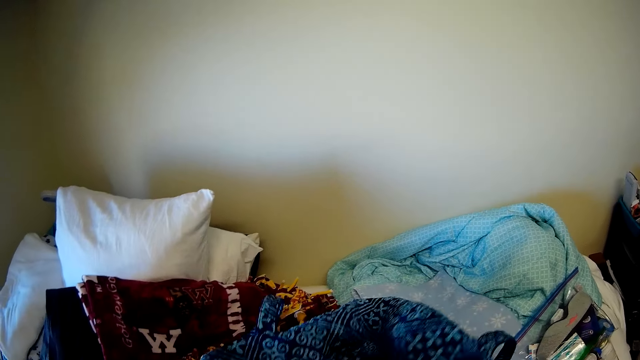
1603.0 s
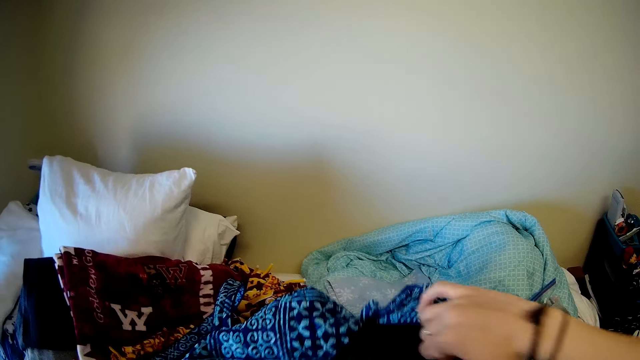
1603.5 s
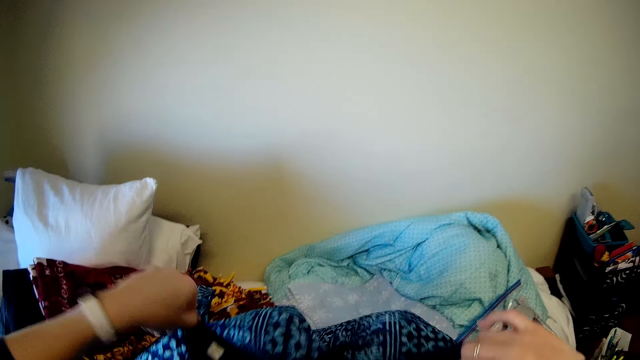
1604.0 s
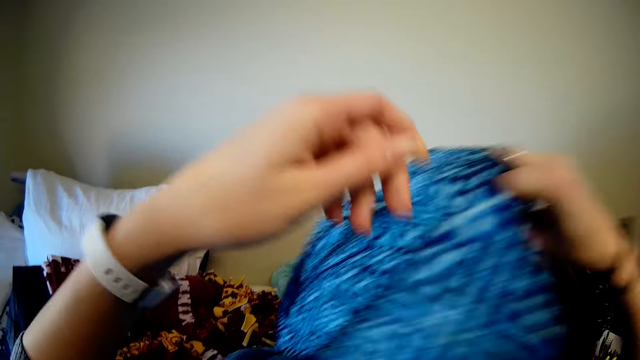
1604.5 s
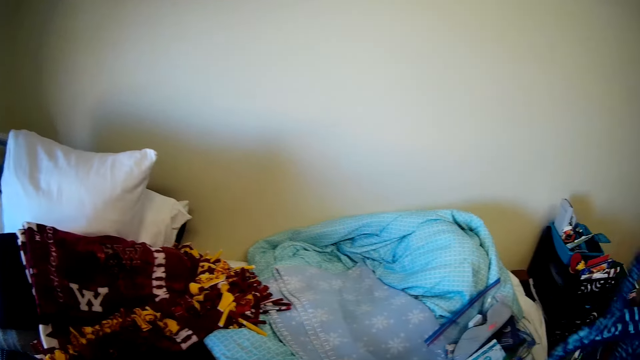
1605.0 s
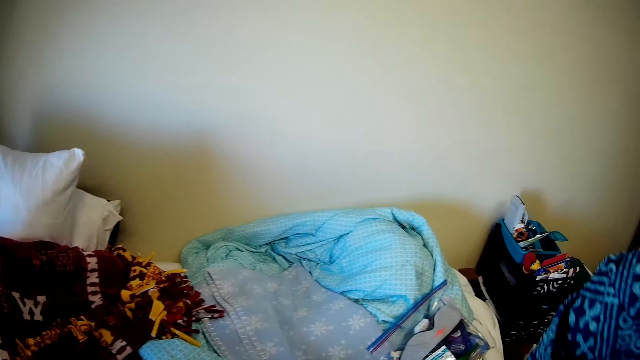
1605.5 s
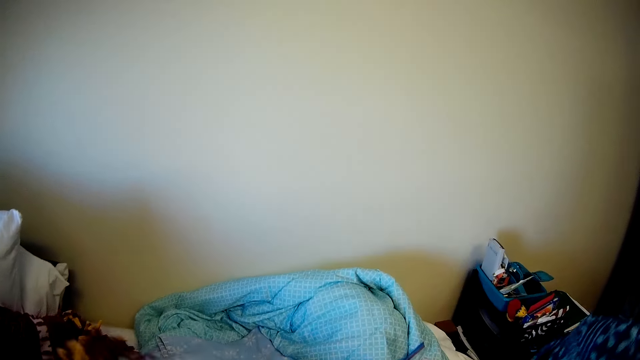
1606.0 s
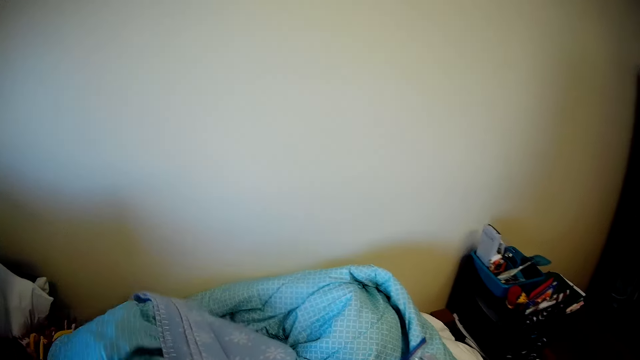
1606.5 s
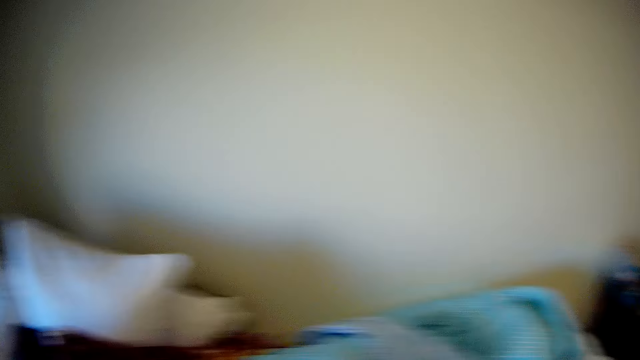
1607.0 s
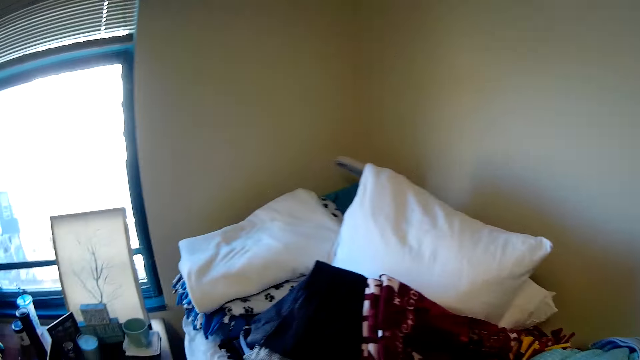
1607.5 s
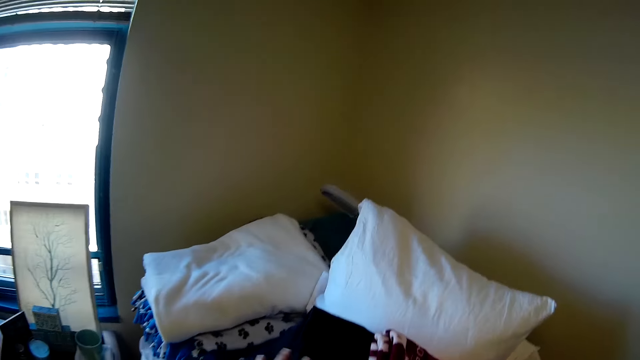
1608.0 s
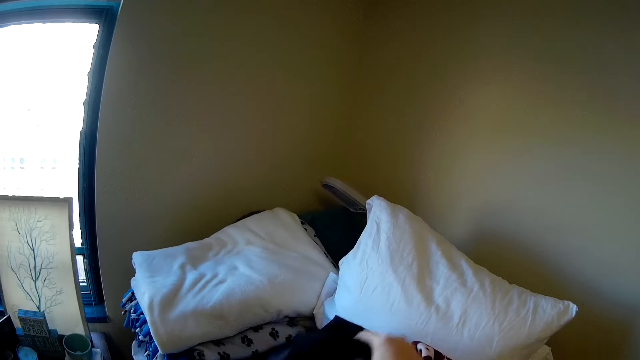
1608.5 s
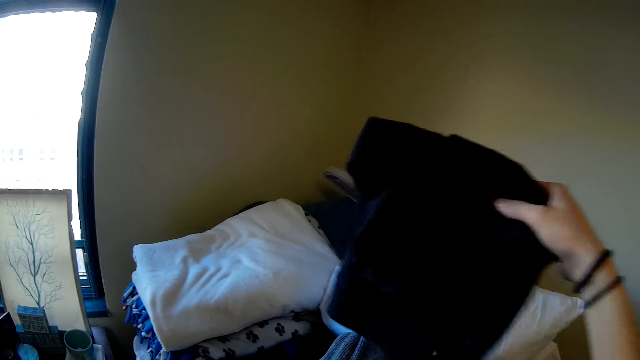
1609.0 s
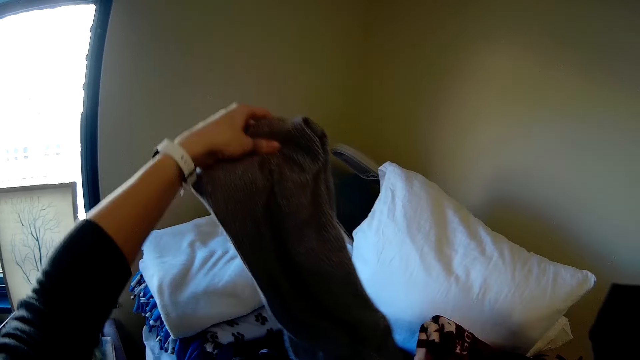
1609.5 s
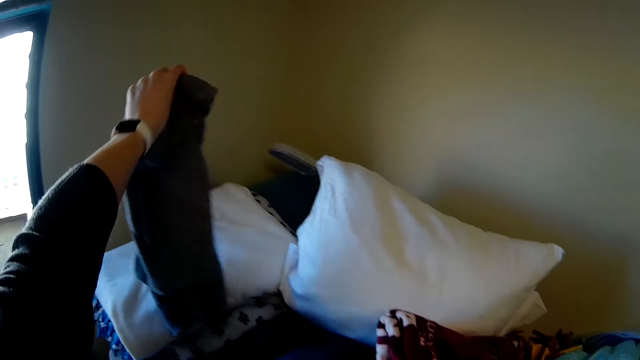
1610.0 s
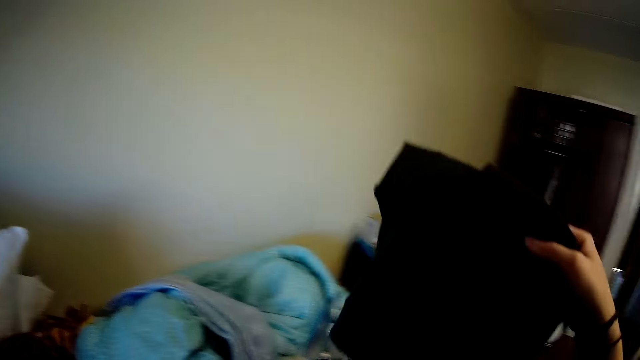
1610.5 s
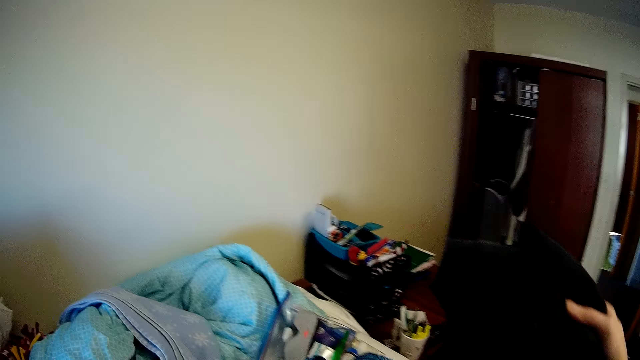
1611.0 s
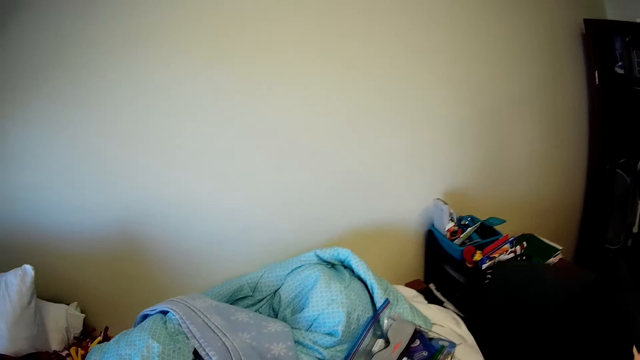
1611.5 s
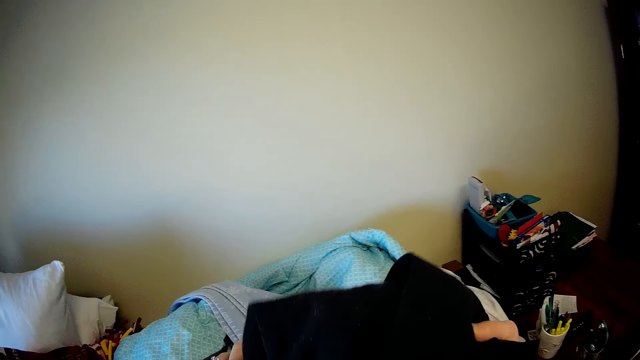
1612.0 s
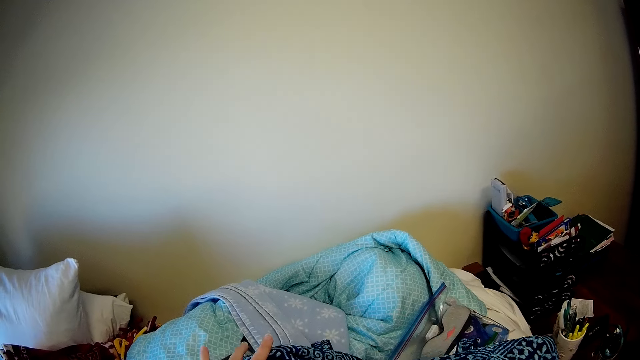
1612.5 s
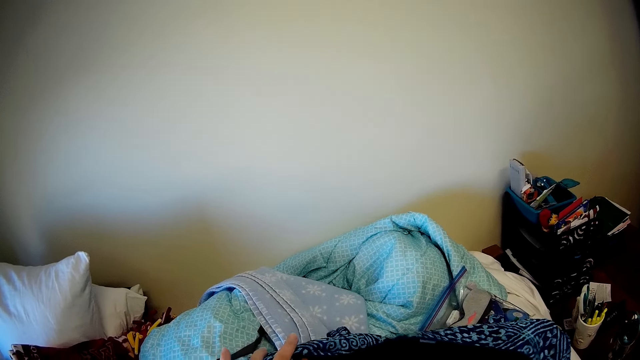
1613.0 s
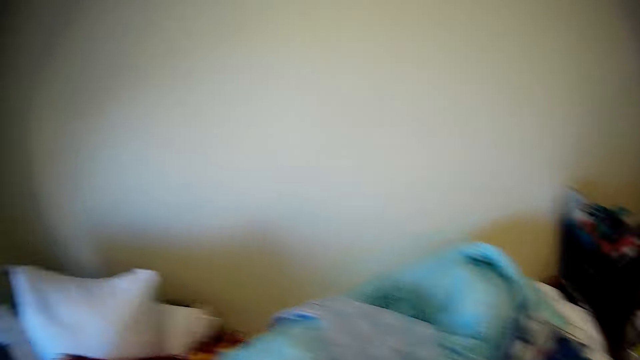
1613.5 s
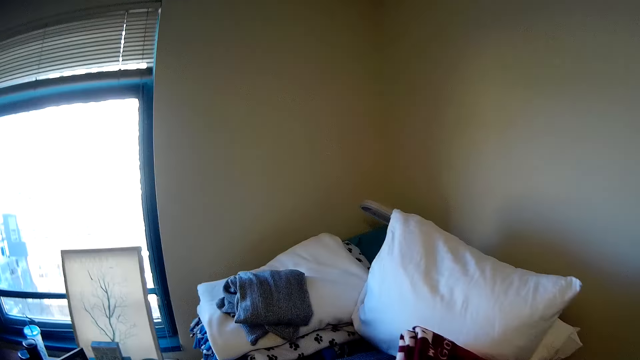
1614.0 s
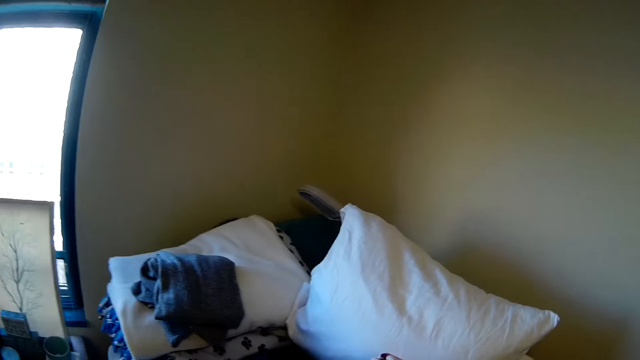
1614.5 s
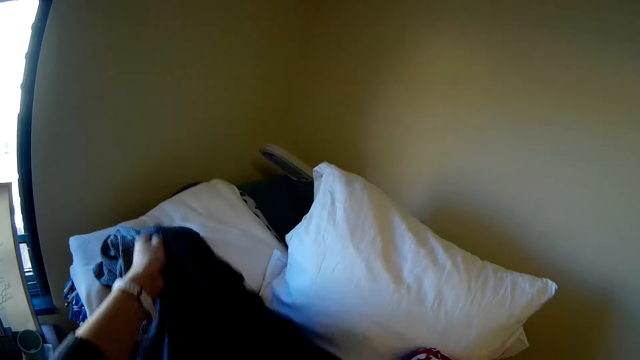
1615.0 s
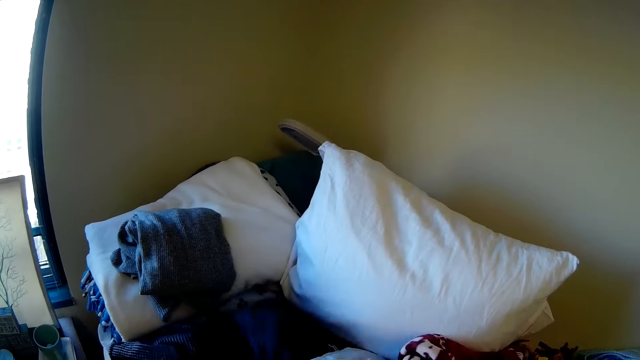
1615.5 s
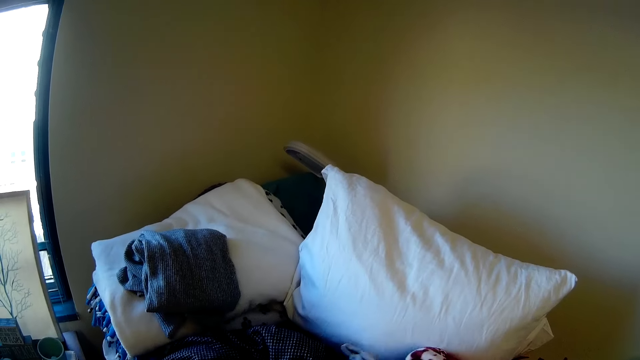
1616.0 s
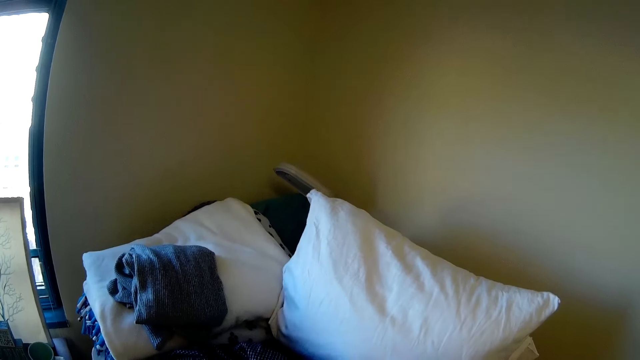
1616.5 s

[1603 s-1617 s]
The camera wearer lifts the bag. They place the bag on the bed. They move a piece of cloth. They pick up the cloth. They insert the cloth into the bag.

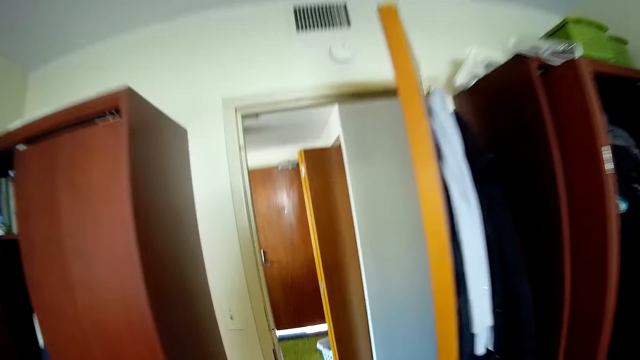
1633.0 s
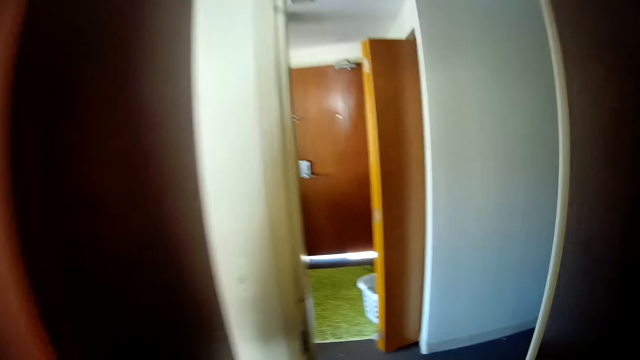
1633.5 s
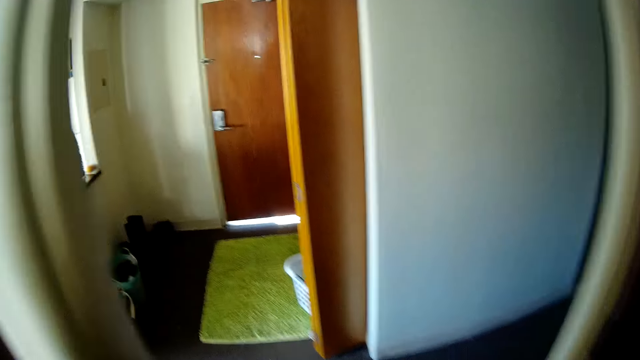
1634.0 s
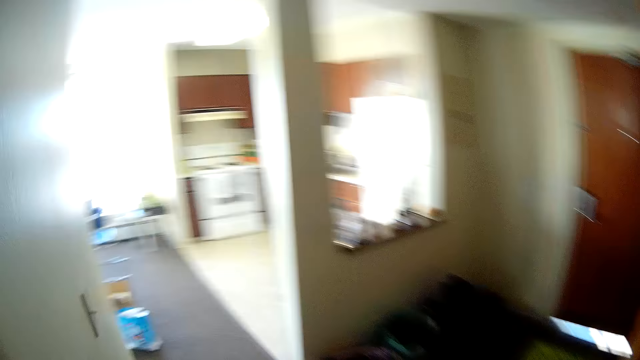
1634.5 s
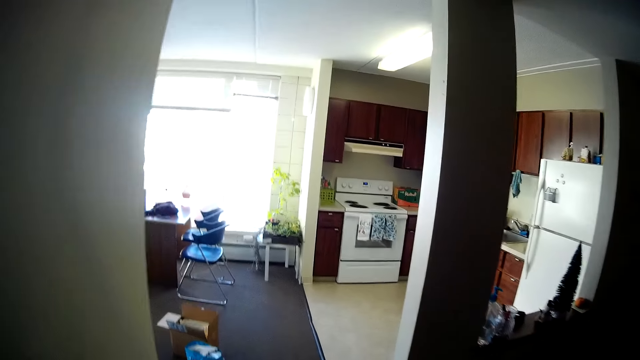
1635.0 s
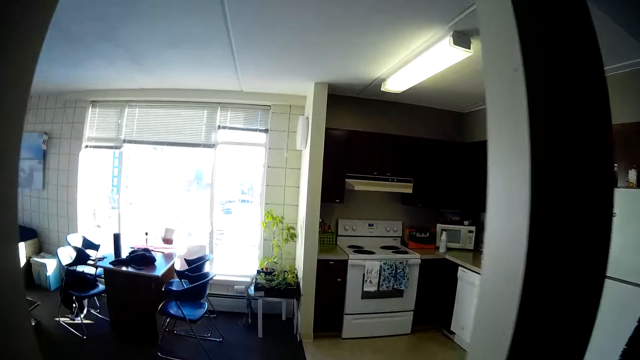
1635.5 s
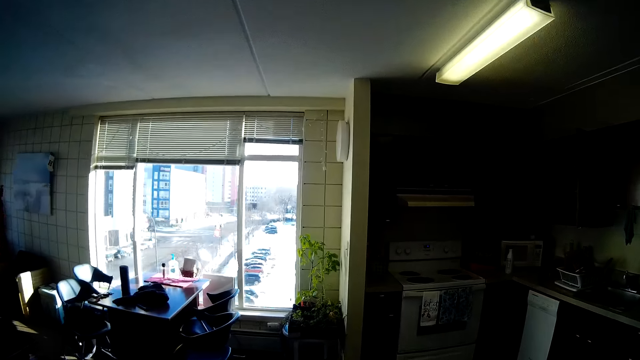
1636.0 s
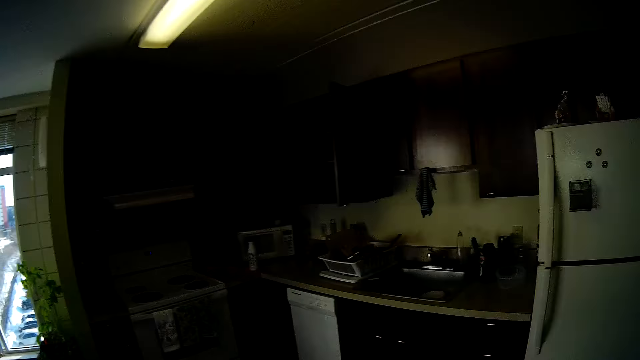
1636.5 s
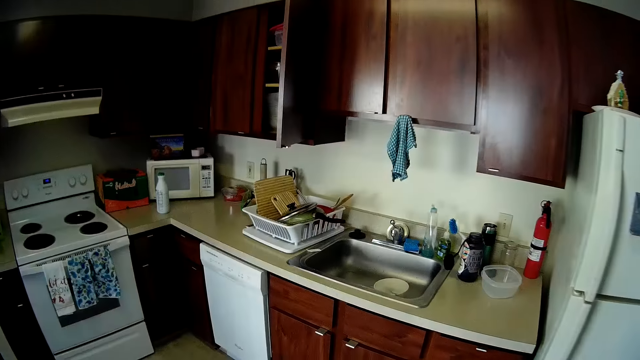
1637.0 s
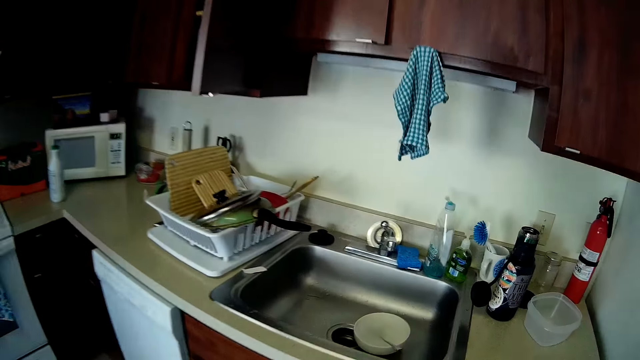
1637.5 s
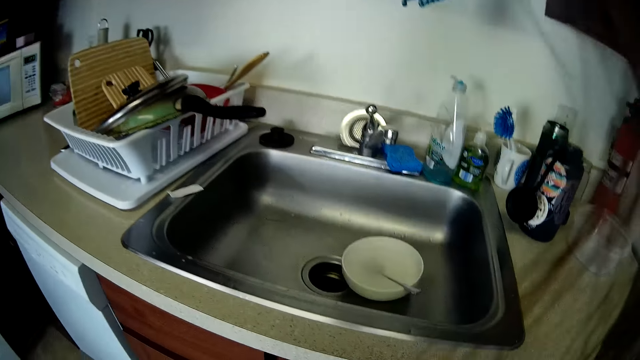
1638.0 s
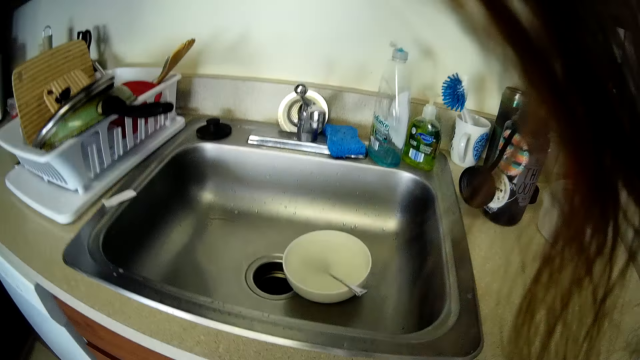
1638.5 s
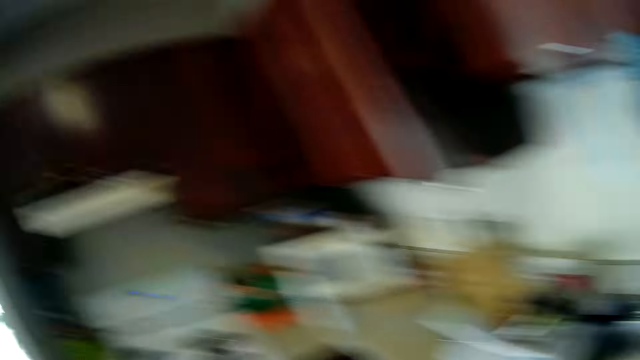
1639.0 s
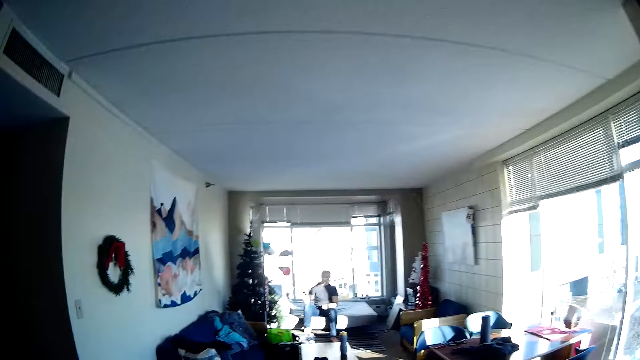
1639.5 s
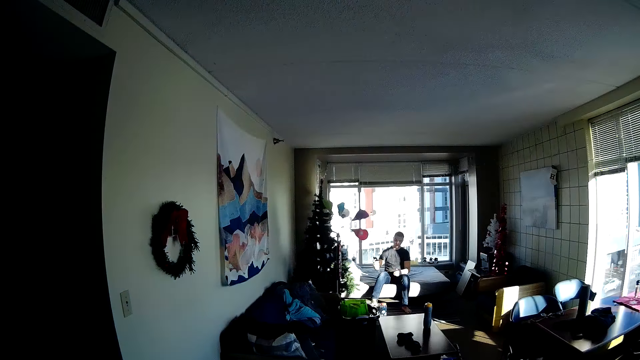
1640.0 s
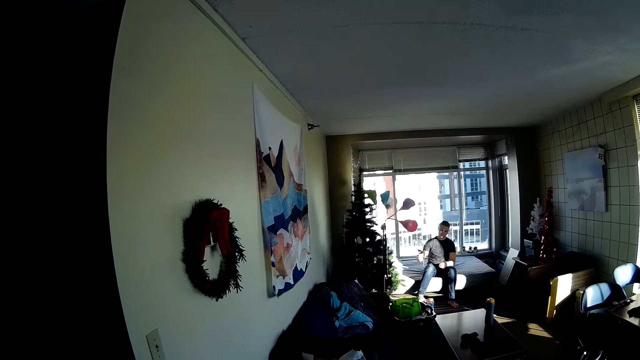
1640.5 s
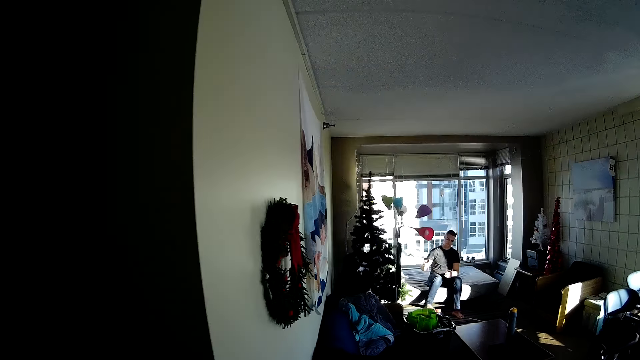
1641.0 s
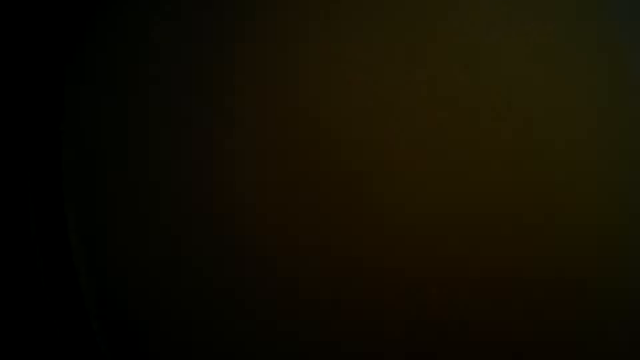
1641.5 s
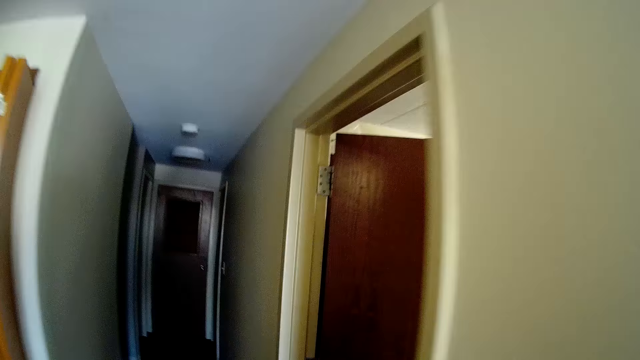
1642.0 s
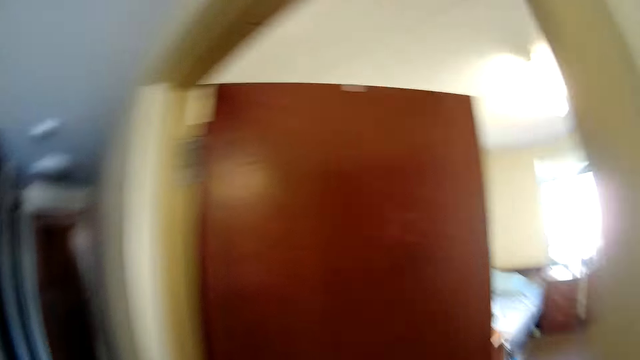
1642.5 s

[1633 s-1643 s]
The camera wearer walks around.
